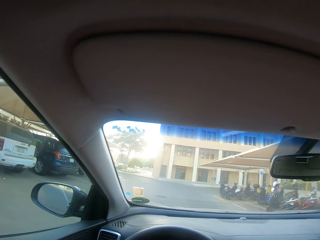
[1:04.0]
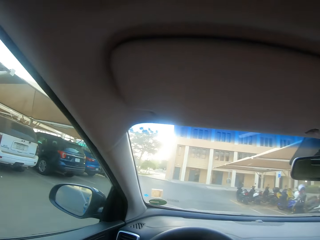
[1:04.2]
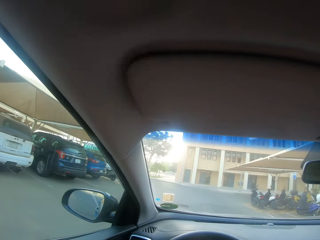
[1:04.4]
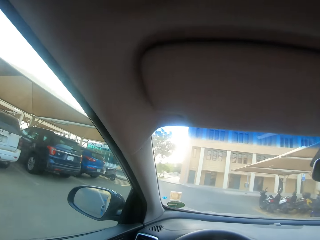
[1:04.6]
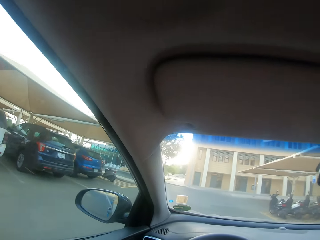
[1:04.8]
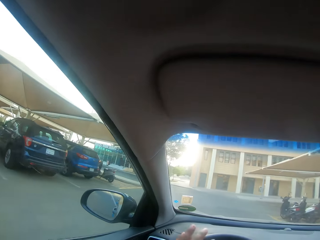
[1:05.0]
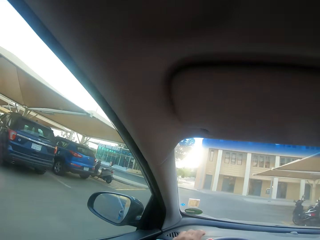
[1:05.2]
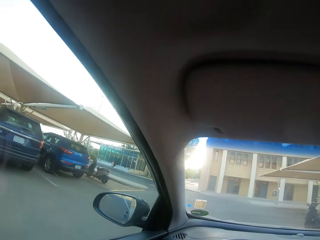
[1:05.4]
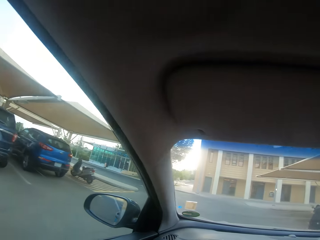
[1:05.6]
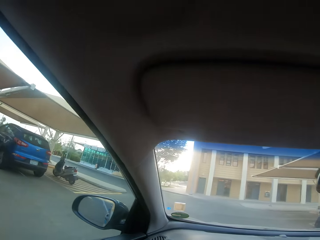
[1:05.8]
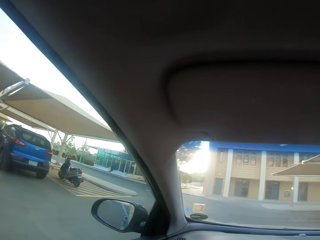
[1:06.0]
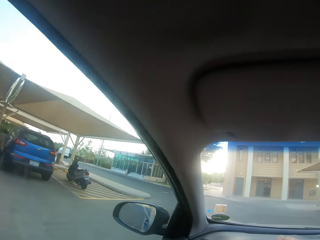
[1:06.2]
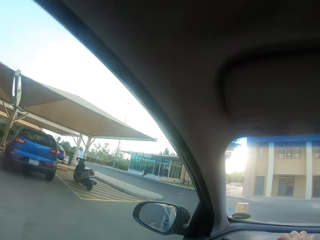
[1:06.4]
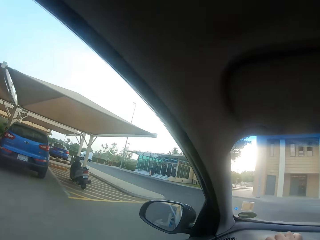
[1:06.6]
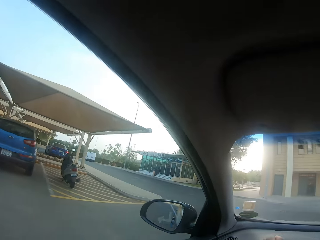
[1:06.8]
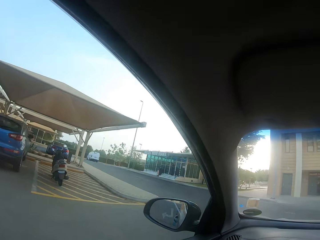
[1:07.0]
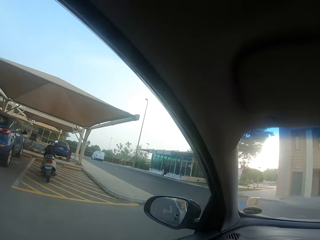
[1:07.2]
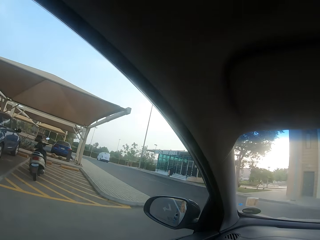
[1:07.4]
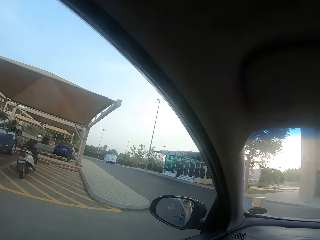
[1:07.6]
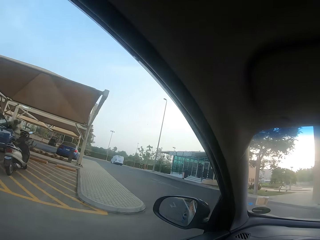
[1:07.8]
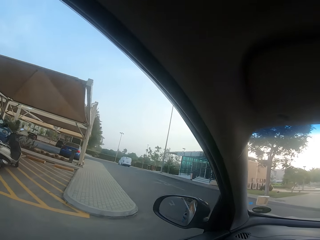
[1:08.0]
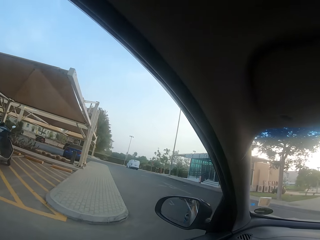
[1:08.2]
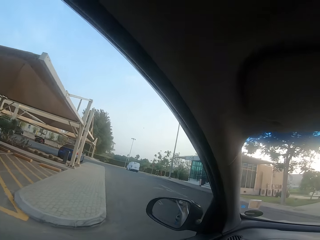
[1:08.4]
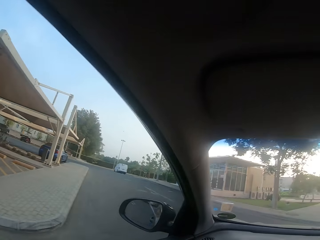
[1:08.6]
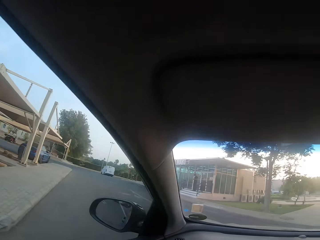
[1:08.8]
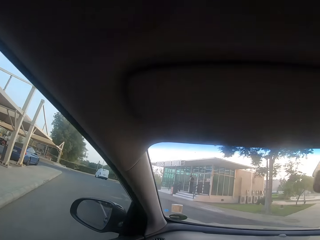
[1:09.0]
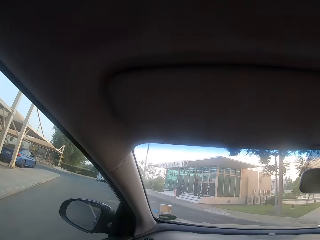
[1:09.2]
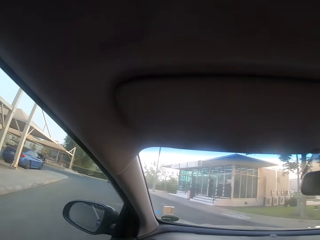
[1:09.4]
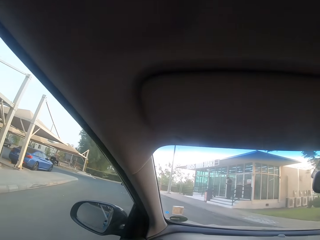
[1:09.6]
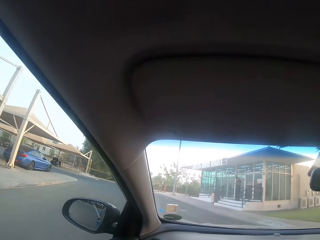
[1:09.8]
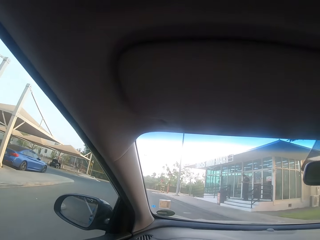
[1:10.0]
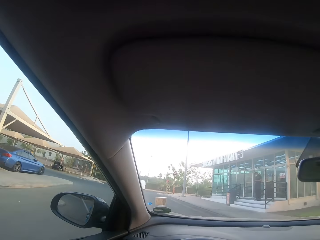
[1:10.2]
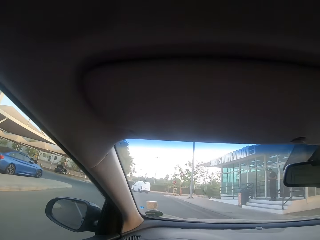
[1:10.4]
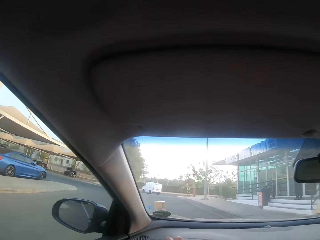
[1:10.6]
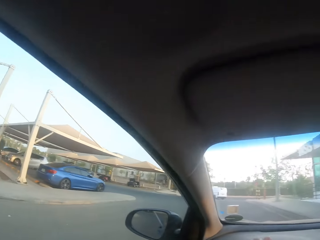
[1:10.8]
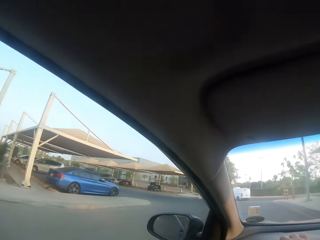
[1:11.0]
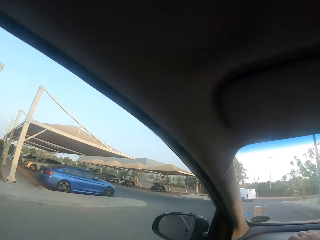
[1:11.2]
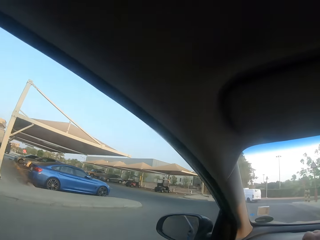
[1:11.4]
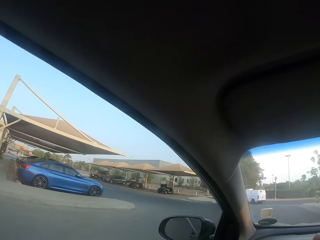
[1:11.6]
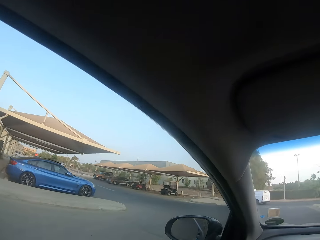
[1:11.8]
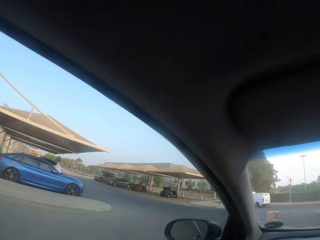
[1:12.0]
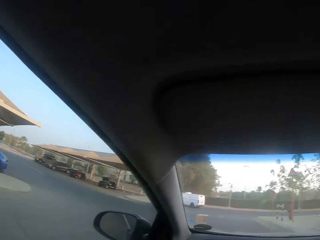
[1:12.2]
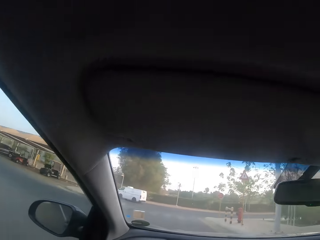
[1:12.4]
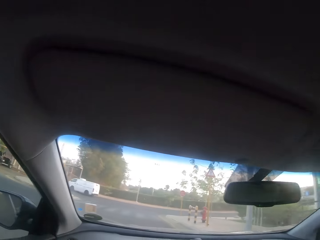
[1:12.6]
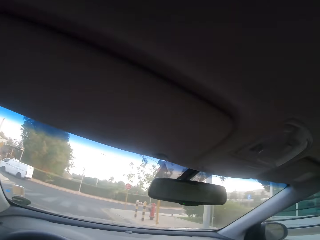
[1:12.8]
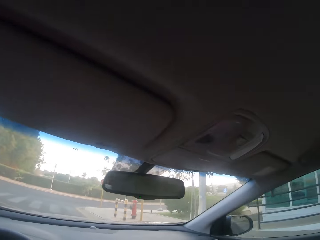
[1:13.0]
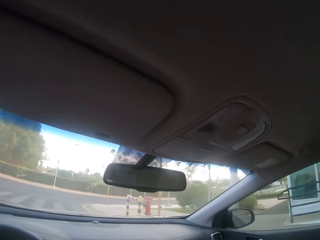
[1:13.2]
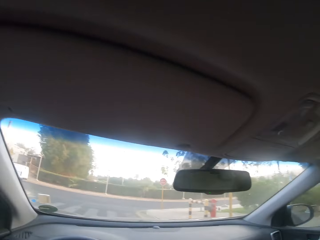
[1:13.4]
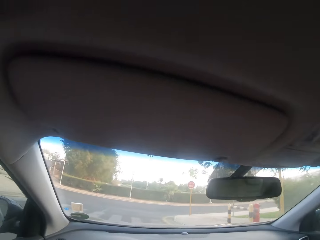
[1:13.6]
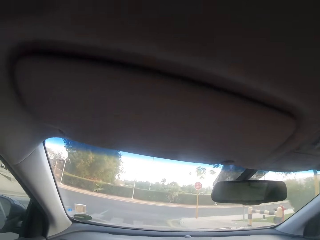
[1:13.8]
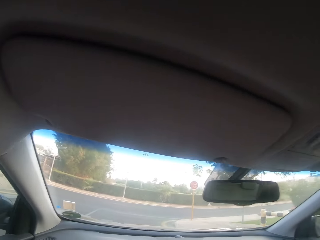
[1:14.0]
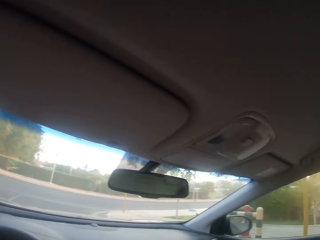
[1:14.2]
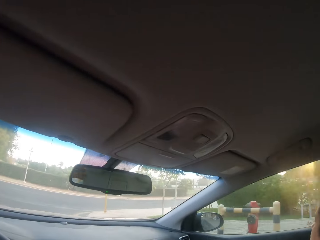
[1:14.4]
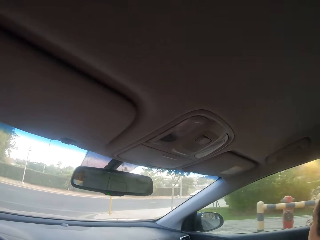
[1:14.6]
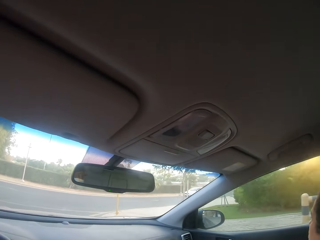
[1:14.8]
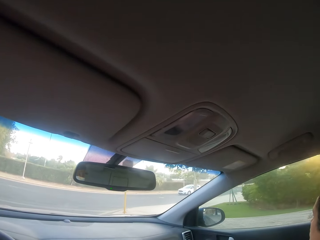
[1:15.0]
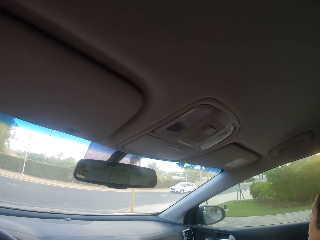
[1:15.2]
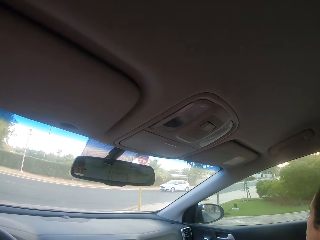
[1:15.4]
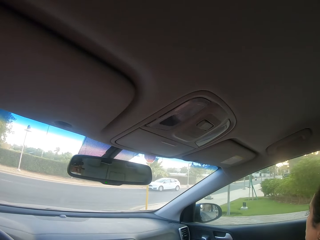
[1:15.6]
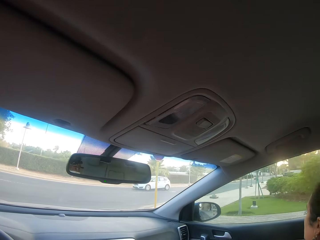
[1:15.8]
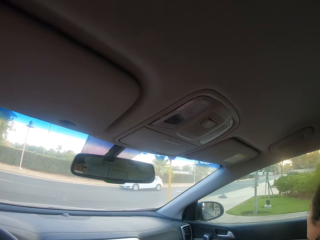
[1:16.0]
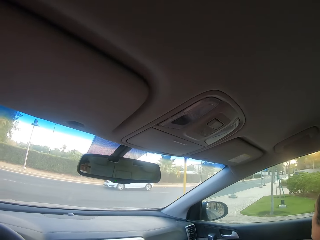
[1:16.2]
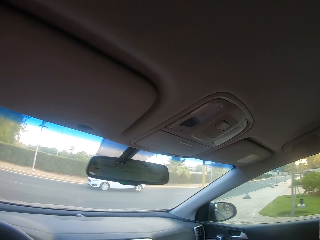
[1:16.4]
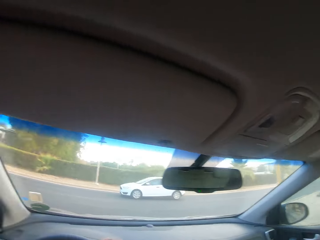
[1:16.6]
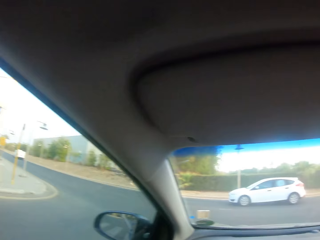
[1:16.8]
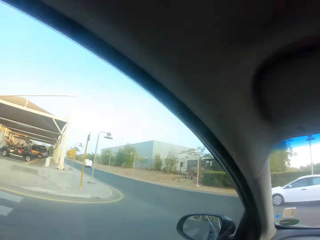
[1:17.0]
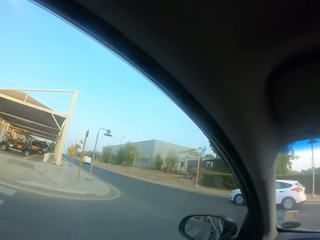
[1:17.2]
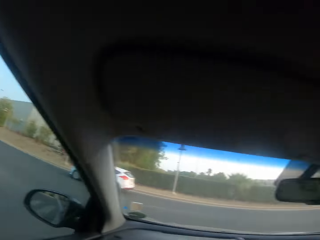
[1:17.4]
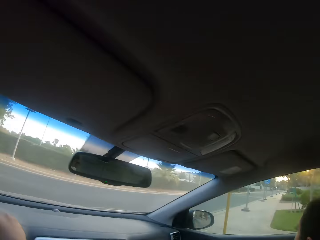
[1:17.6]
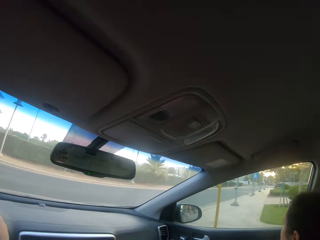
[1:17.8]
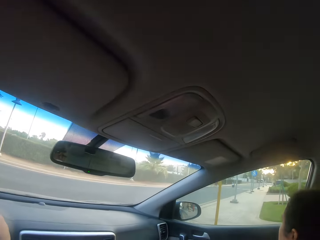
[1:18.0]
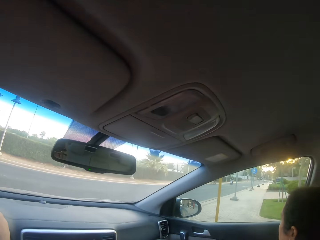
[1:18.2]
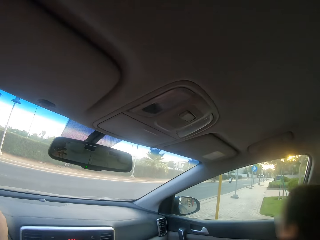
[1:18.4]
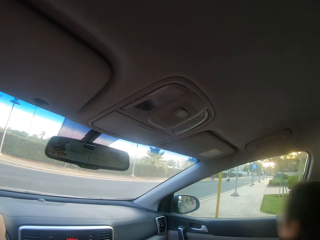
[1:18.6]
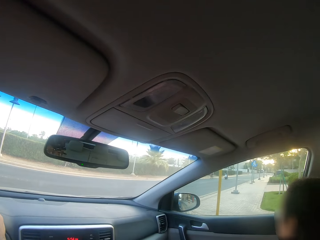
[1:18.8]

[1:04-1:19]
The camera wearer drives the car forward. They make a turn to the main highway. They drive the car. They look at both sides of the road.

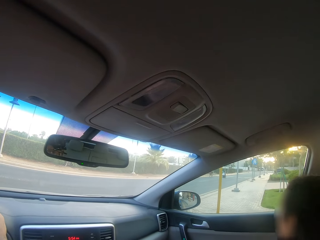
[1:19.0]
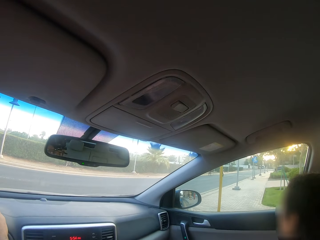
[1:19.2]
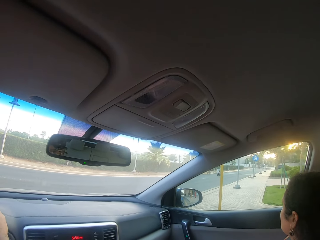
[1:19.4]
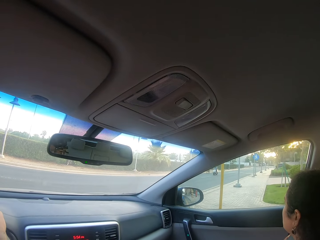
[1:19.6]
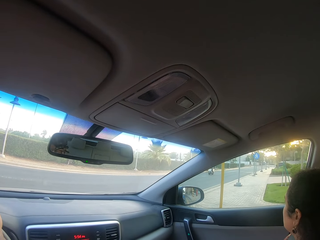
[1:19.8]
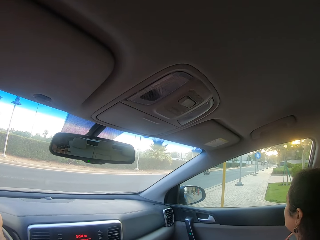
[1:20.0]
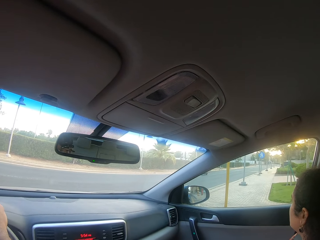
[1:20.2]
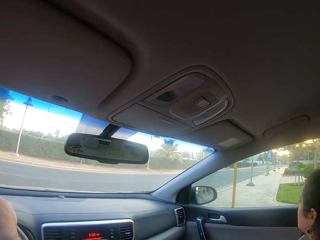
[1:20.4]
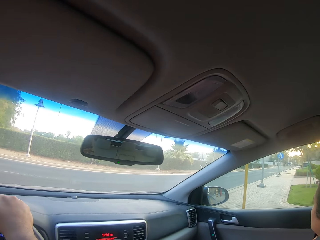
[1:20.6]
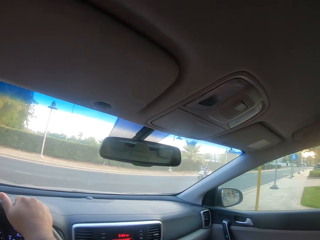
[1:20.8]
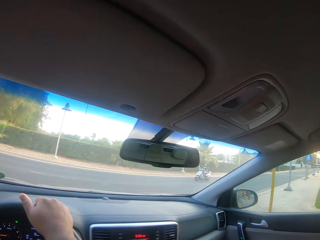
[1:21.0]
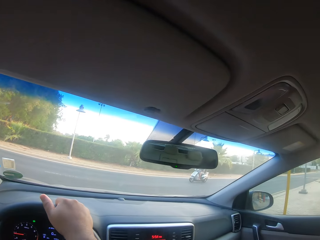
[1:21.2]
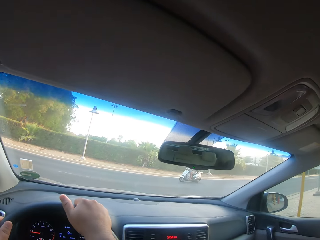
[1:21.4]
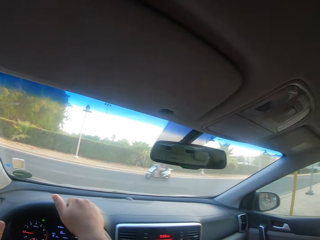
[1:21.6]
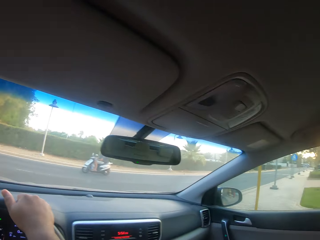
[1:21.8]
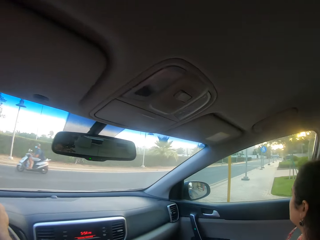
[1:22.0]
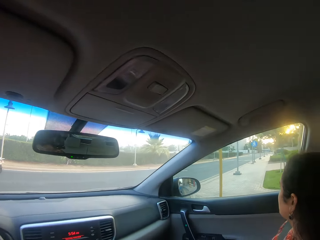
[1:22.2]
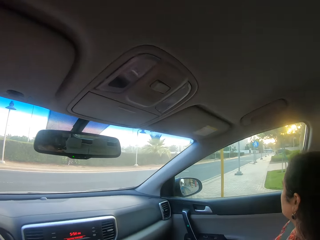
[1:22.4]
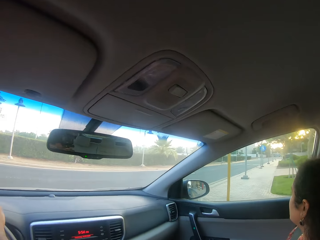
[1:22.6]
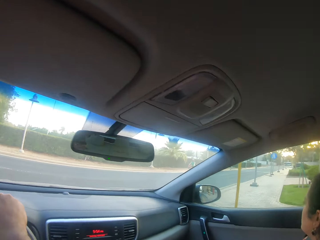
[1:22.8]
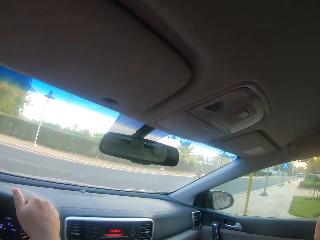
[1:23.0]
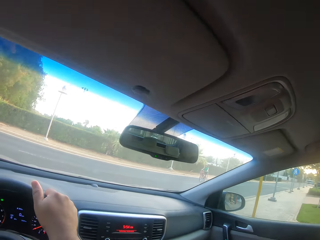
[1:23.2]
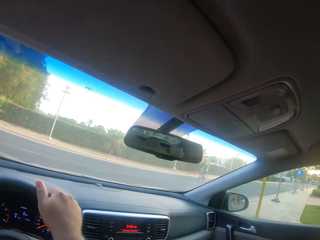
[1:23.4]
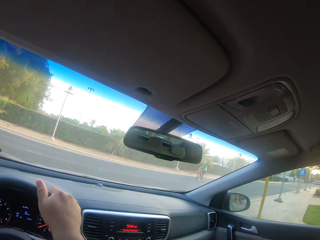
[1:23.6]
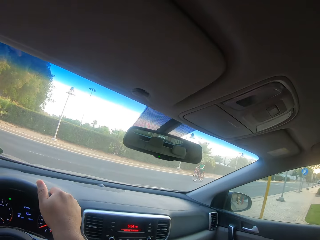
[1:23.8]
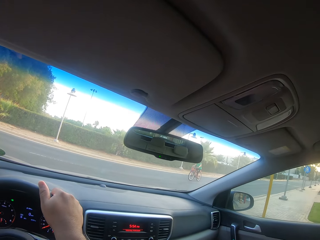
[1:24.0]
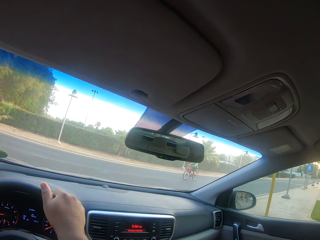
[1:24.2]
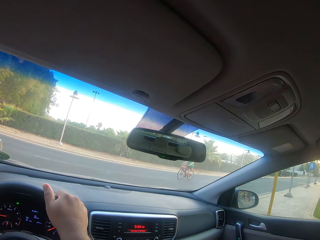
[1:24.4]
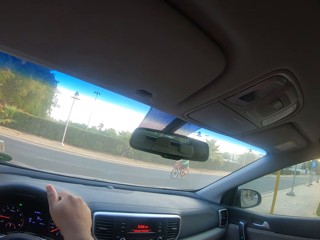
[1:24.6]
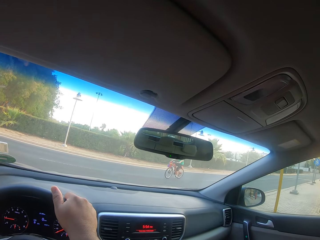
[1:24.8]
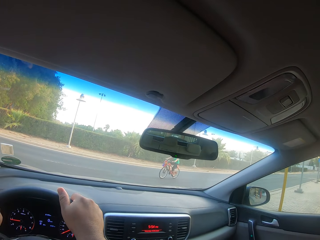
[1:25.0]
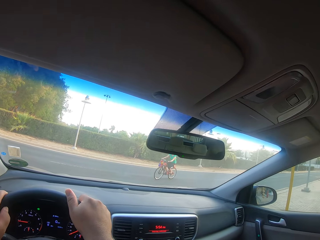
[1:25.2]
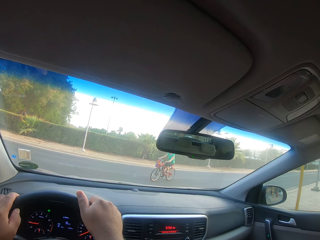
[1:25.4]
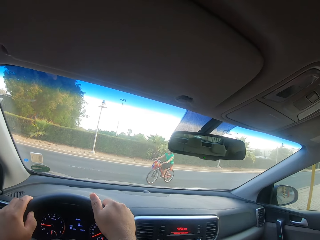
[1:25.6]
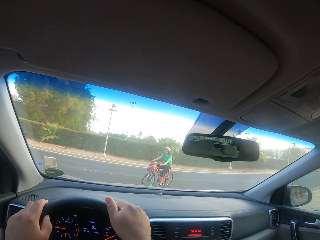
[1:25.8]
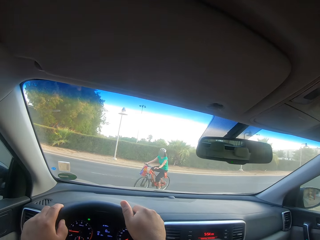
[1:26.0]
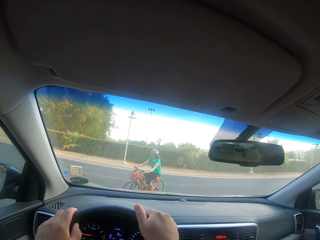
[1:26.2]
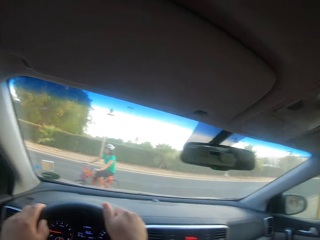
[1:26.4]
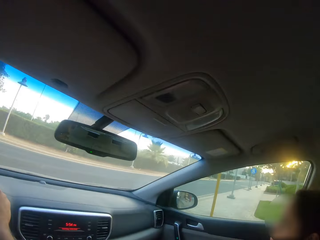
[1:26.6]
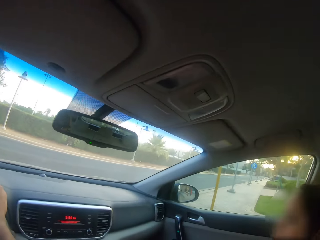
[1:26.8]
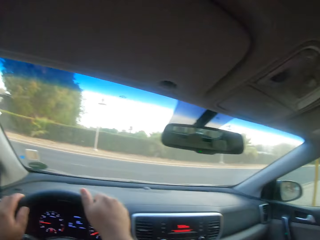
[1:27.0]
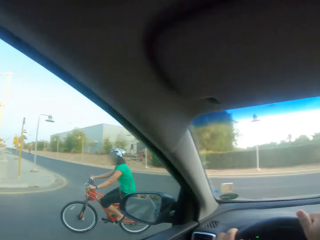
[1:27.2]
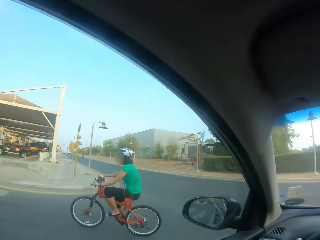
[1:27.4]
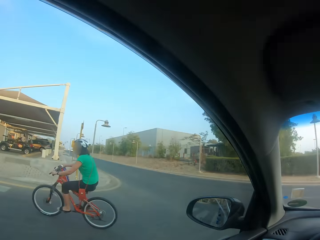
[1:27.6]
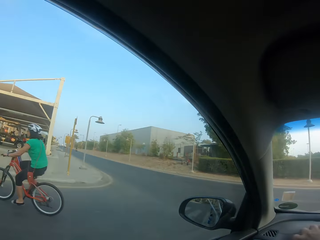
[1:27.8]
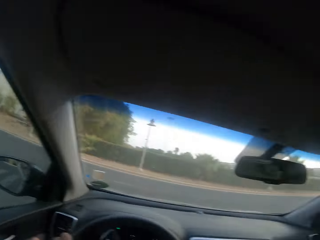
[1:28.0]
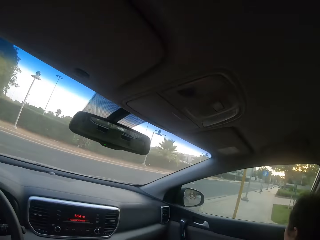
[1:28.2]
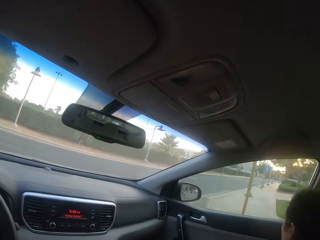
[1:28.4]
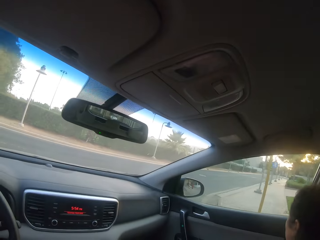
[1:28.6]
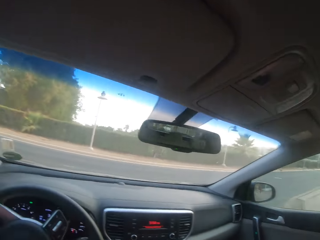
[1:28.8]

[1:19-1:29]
The camera wearer looks at the right hand side of the road. They stop the car on a junction. They look at a person cycling.
